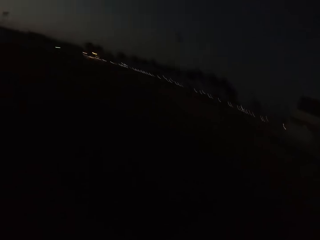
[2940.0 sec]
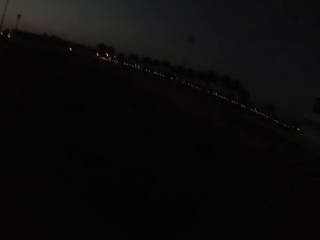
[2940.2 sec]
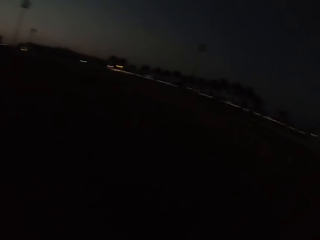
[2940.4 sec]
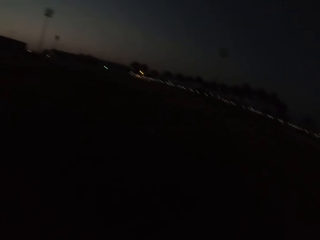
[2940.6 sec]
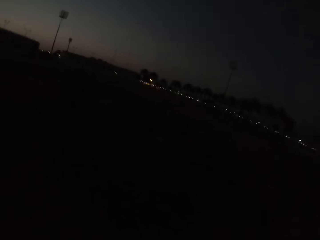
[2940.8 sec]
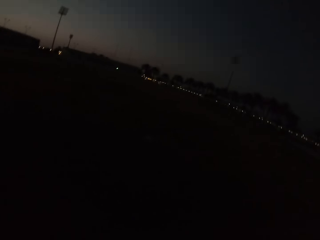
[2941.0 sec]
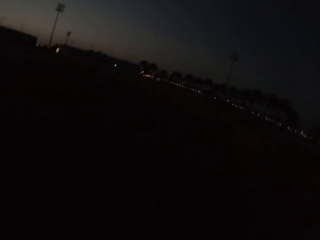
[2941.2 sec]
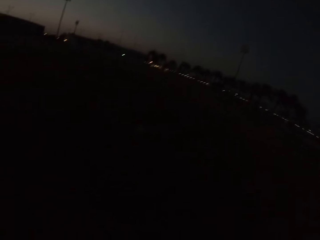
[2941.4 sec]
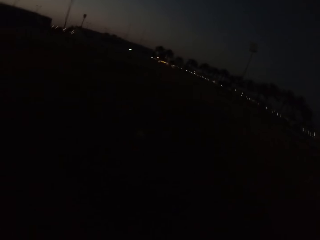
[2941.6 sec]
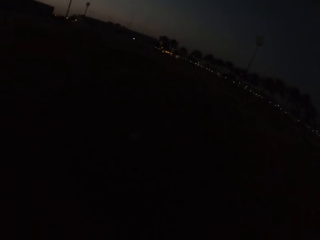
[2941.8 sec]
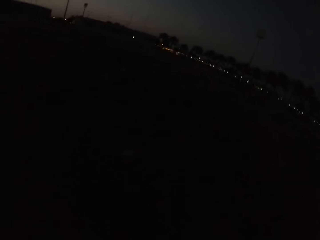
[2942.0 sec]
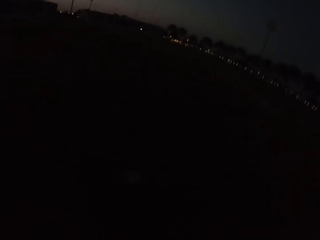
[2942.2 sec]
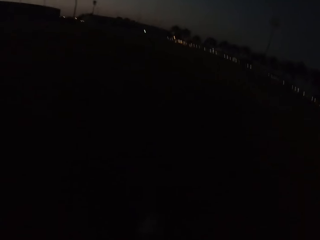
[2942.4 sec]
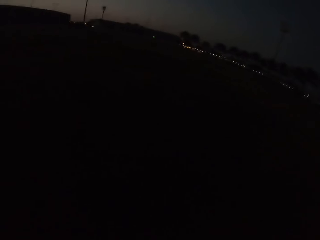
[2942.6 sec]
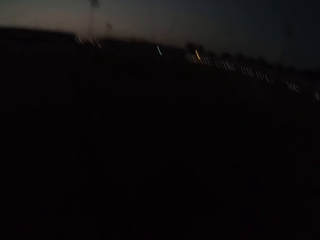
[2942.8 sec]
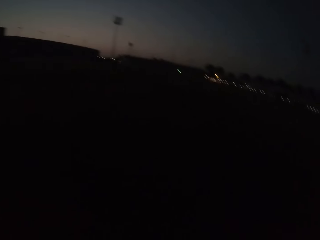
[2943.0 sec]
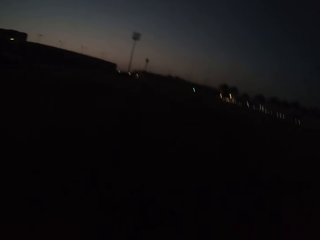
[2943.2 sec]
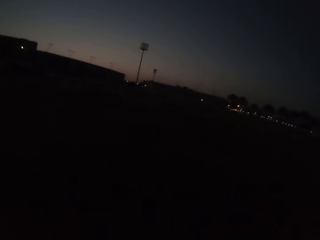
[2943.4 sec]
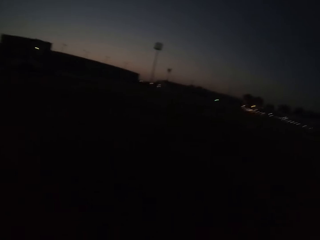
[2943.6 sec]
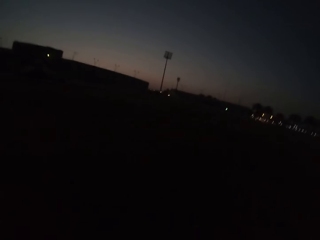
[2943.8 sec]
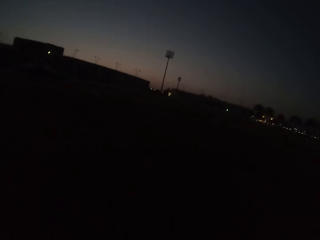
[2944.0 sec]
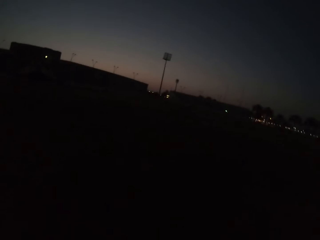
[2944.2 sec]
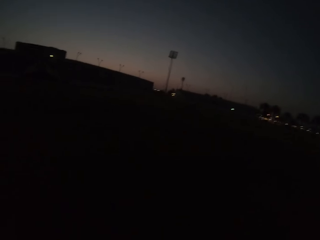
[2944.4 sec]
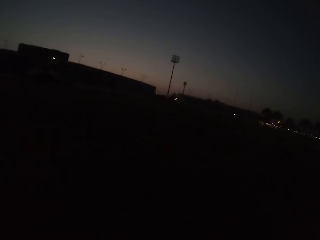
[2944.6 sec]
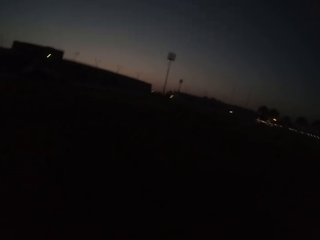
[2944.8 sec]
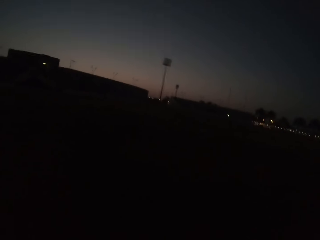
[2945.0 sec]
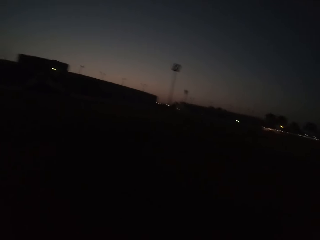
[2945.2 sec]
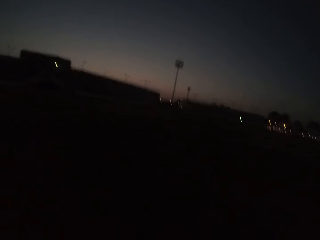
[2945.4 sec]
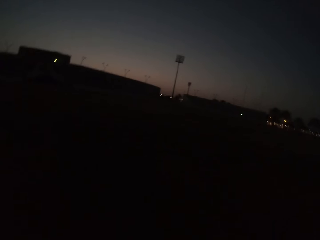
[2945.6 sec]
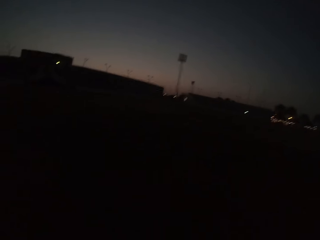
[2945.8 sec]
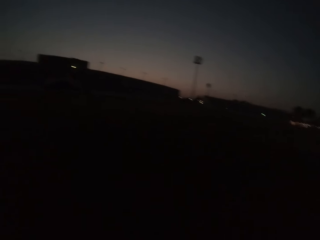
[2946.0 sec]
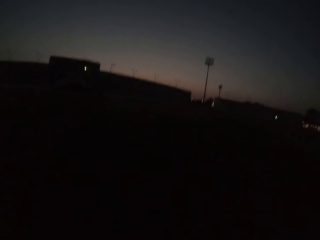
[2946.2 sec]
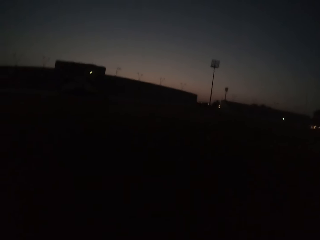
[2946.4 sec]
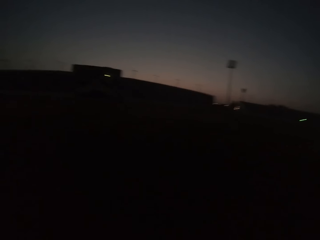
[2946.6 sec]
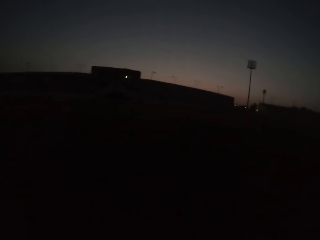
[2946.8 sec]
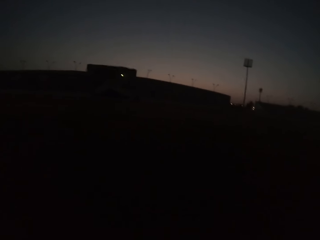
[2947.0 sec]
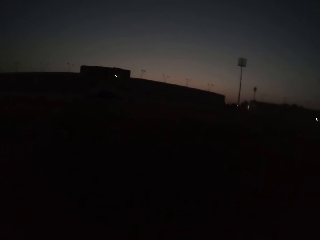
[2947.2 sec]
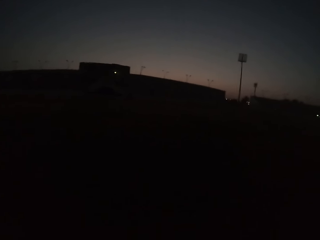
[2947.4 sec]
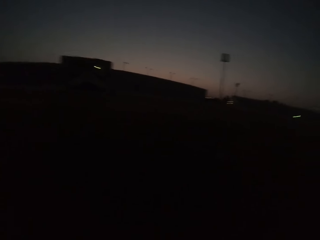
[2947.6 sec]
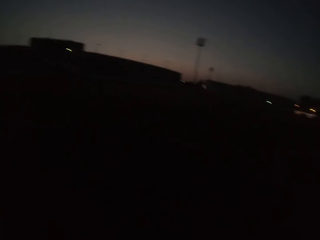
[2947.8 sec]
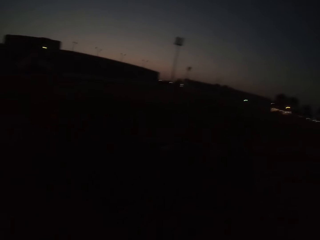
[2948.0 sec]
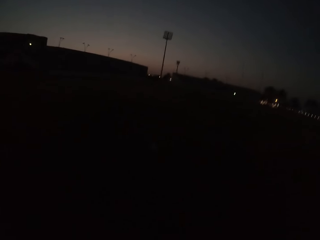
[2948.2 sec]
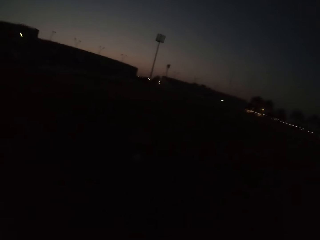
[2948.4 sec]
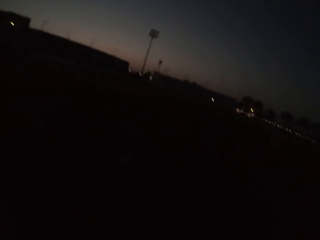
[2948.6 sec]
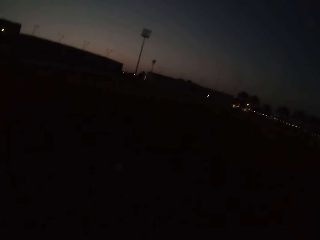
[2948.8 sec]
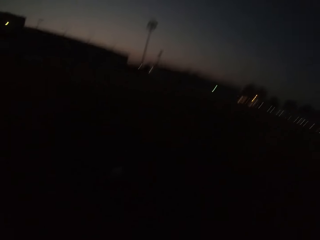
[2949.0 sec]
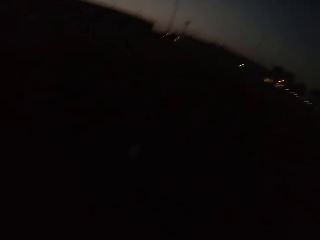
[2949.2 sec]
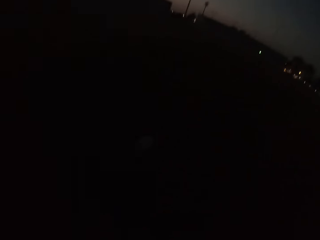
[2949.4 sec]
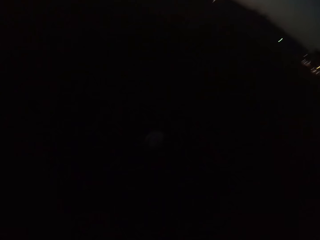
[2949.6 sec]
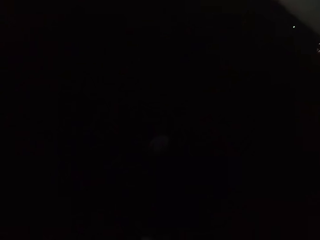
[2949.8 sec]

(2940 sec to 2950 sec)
The camera wearer kicks a football. They walk around.

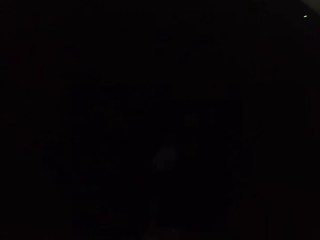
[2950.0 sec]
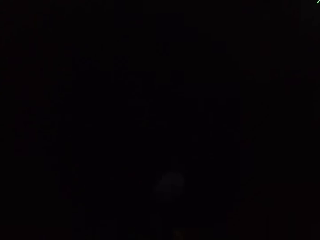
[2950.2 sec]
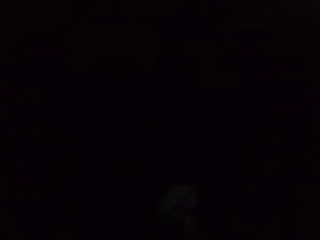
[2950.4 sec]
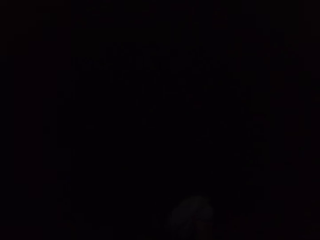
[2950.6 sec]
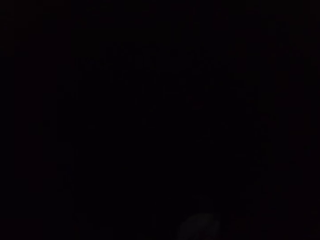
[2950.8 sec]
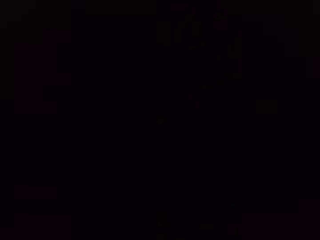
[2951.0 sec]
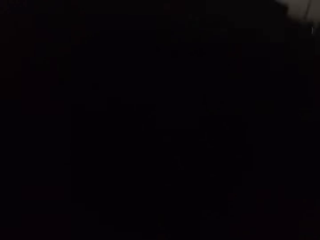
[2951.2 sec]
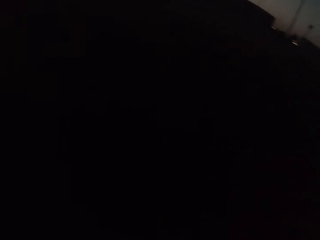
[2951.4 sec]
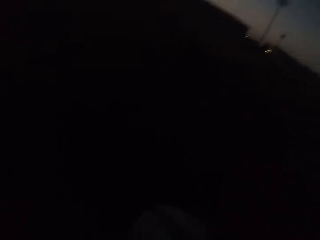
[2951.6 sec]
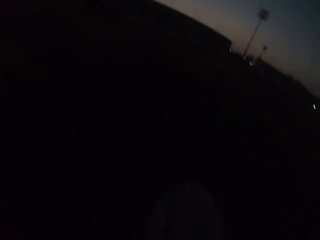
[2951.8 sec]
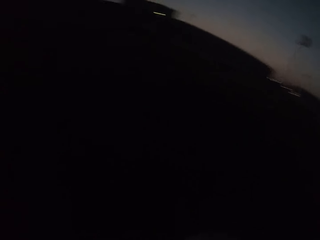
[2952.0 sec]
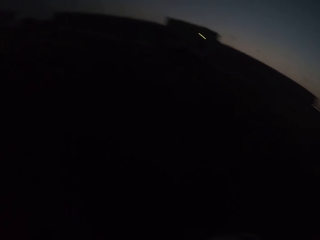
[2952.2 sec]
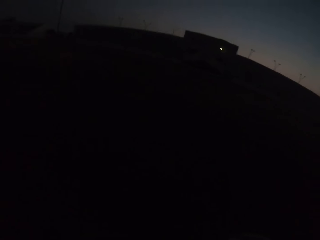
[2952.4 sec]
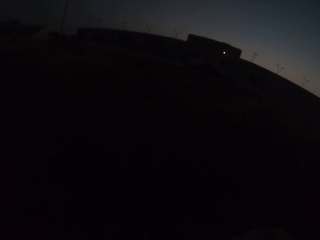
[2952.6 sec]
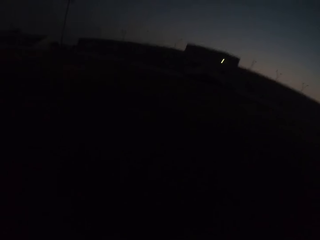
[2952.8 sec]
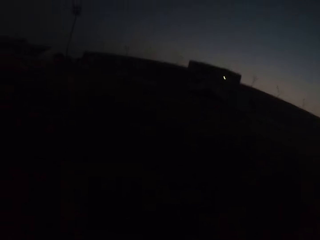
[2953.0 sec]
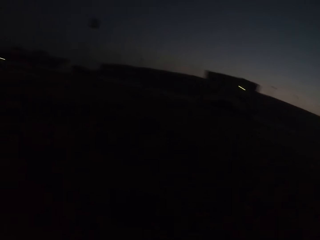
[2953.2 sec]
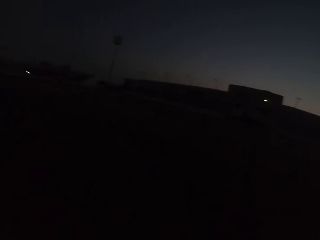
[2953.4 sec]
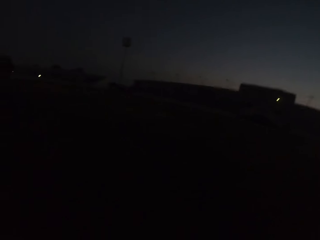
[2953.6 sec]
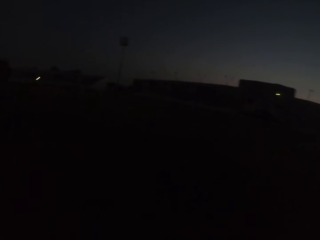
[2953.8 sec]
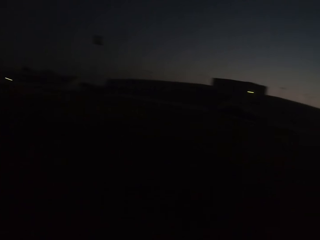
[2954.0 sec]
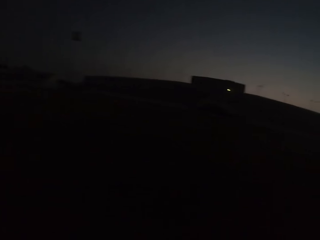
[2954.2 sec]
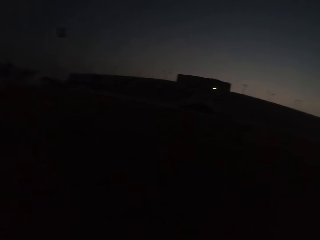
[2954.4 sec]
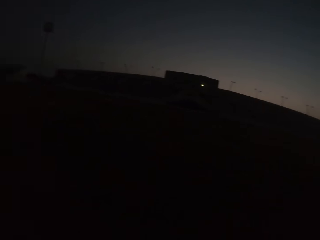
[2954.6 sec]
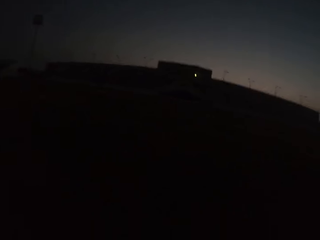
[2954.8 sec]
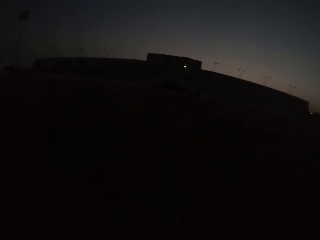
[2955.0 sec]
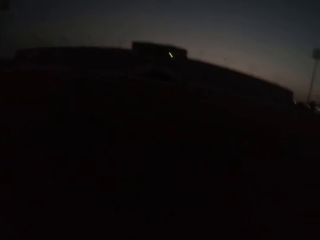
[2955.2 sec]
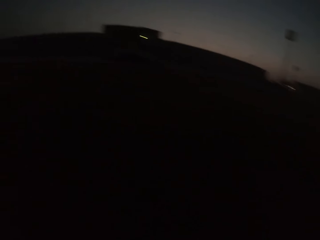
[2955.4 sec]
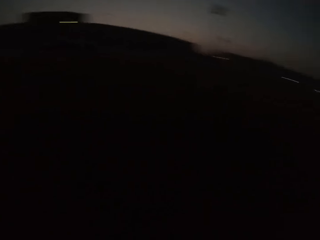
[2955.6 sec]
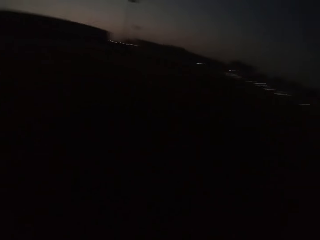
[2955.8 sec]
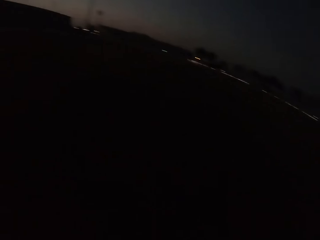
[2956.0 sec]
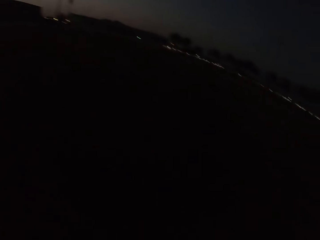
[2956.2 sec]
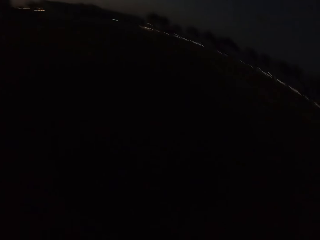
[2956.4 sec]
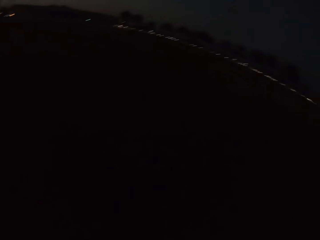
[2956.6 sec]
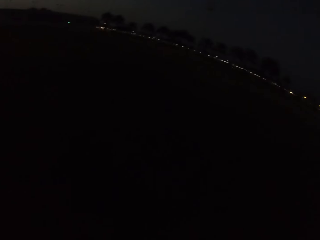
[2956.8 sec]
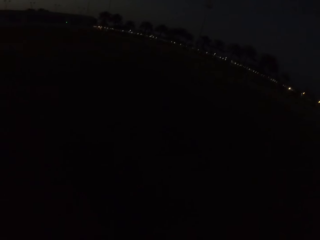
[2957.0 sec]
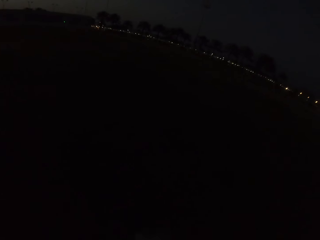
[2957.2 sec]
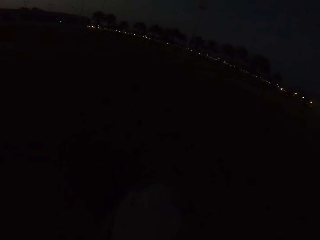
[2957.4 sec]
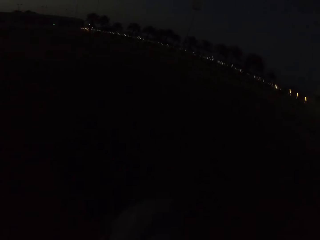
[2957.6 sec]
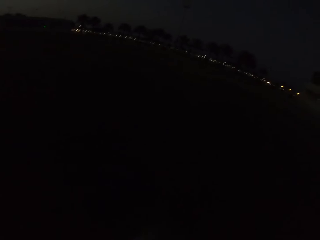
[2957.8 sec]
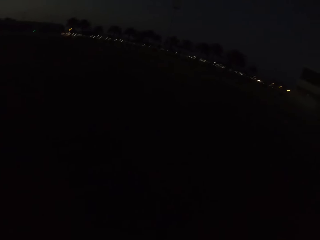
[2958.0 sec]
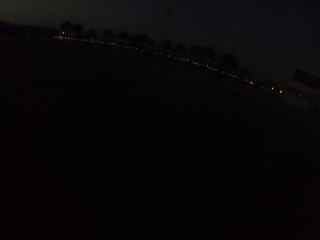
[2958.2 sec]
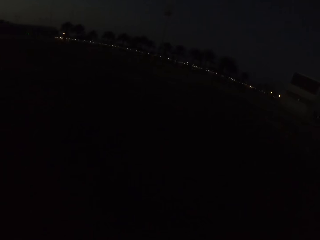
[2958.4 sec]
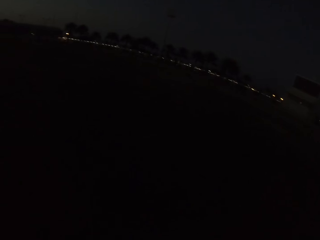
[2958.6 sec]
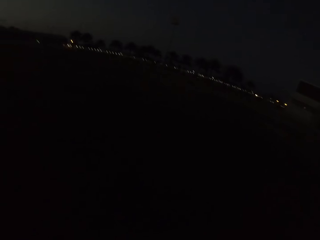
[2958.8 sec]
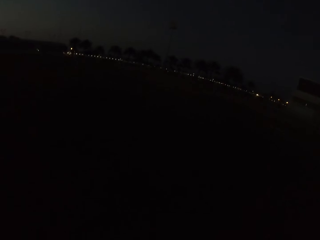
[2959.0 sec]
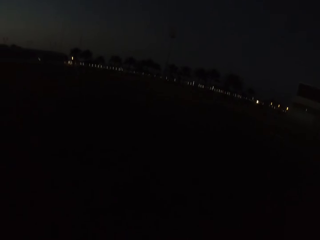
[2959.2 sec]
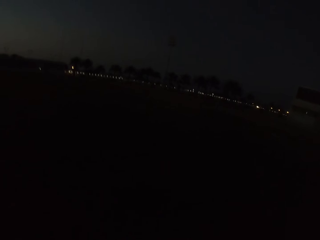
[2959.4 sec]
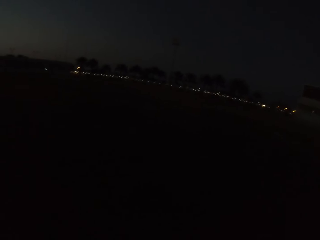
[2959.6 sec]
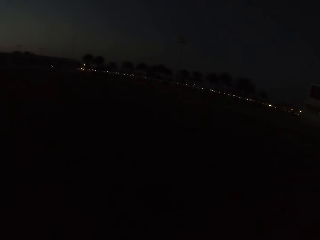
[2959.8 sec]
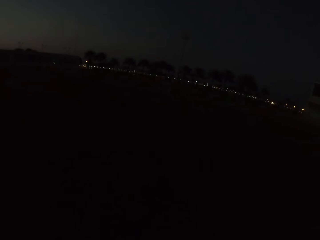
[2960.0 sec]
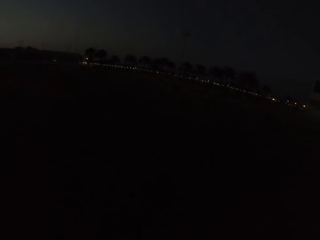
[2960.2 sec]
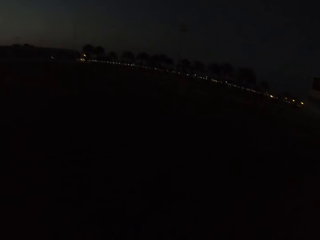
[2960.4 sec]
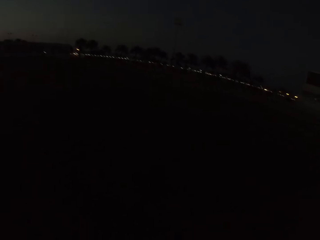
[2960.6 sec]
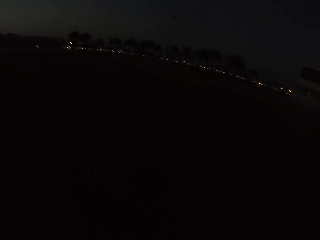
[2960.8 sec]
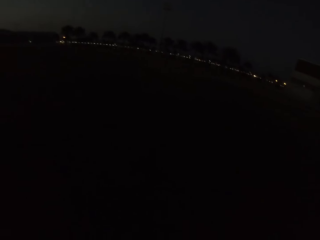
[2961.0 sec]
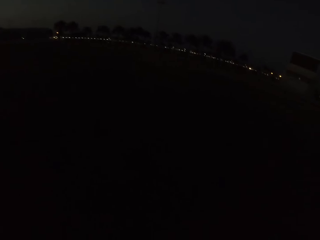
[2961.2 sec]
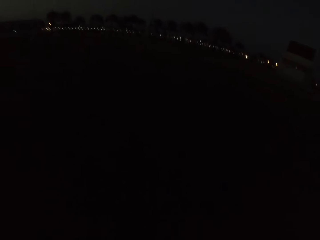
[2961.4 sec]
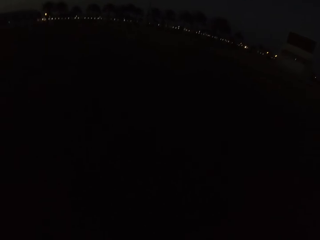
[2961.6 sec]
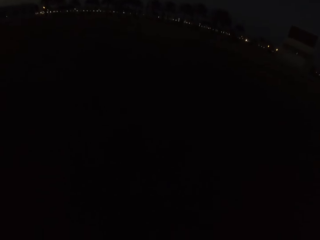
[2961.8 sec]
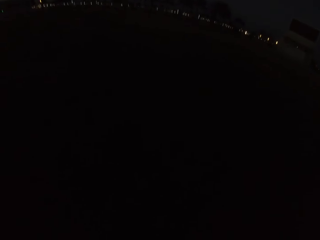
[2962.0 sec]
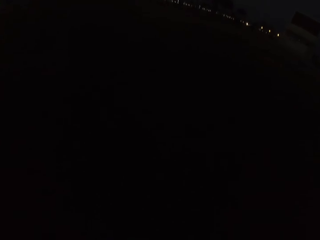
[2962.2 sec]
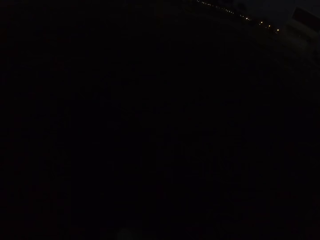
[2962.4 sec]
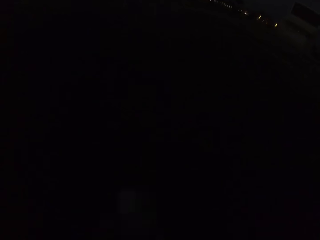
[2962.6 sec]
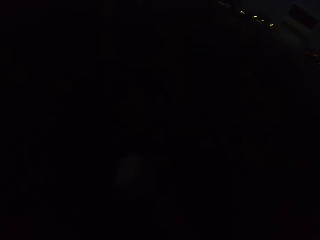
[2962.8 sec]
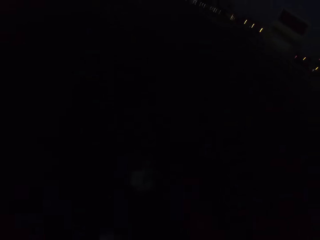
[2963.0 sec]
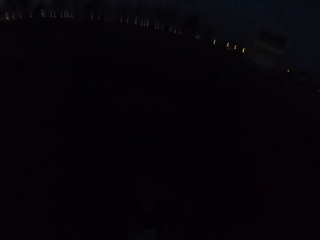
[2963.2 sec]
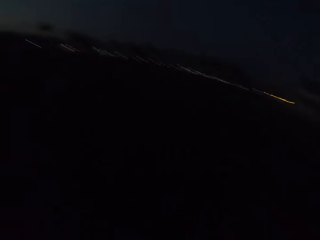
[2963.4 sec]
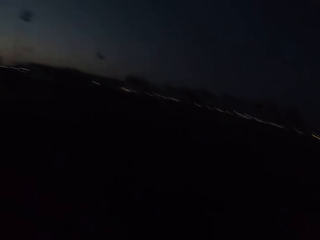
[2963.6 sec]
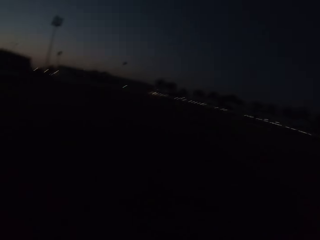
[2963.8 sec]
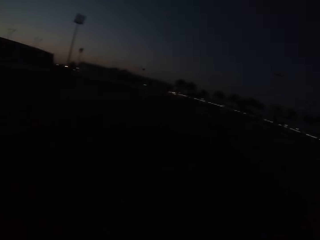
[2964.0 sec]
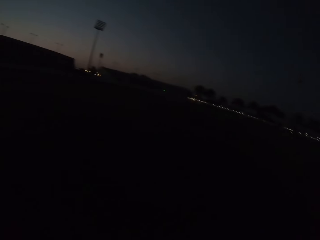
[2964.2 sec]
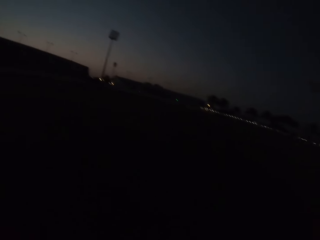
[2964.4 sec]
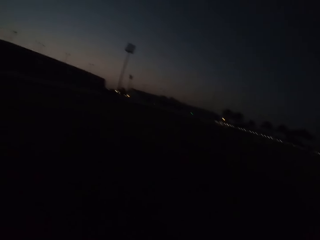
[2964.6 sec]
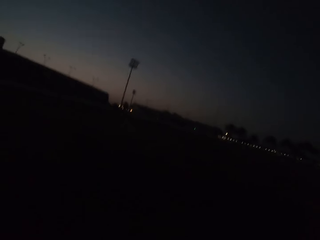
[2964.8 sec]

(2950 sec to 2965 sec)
The camera wearer picks up a football. They look around. They run for the ball. They kick the football.
